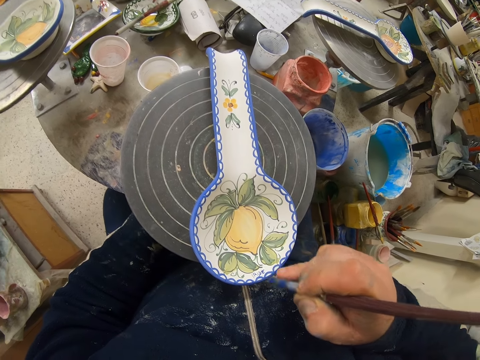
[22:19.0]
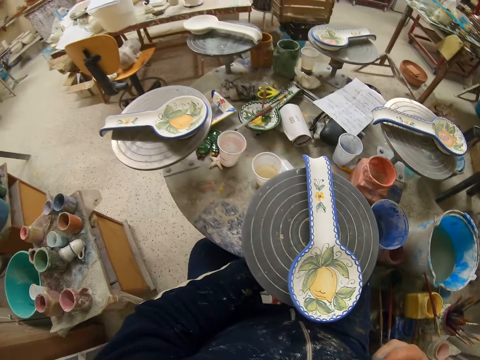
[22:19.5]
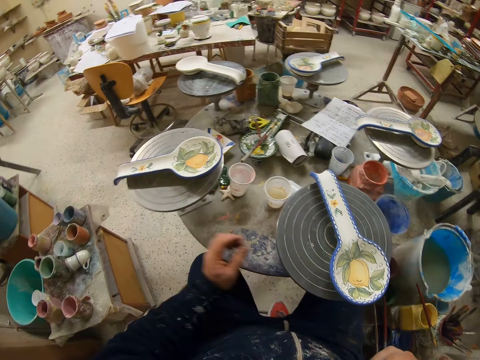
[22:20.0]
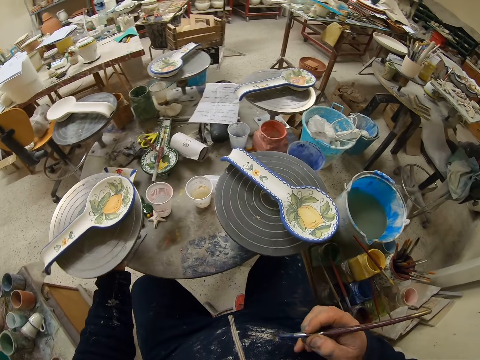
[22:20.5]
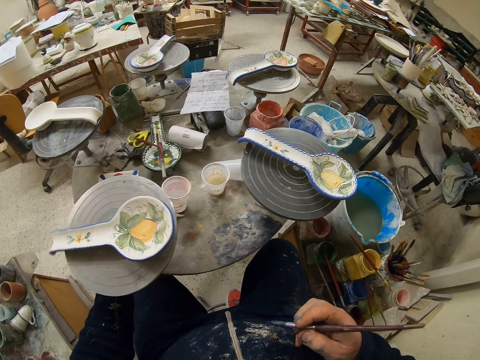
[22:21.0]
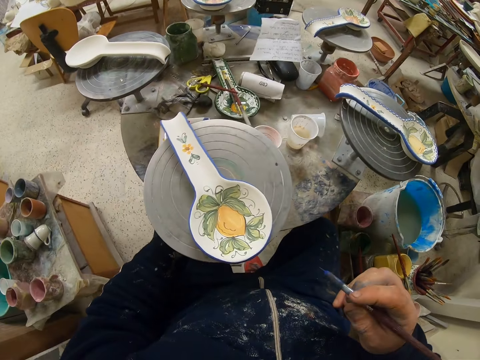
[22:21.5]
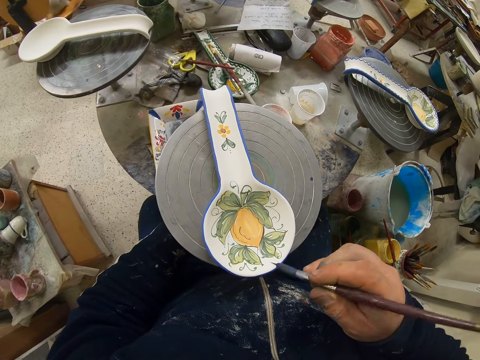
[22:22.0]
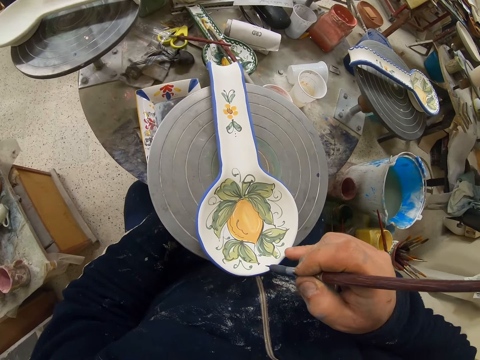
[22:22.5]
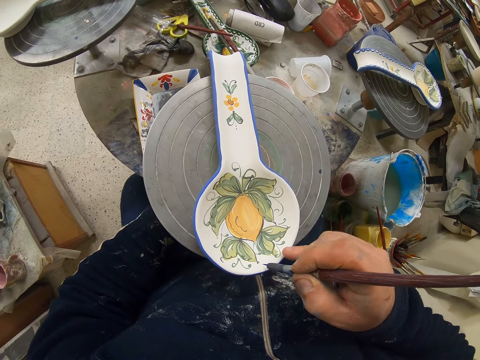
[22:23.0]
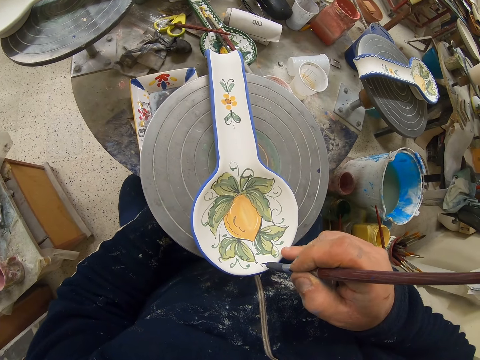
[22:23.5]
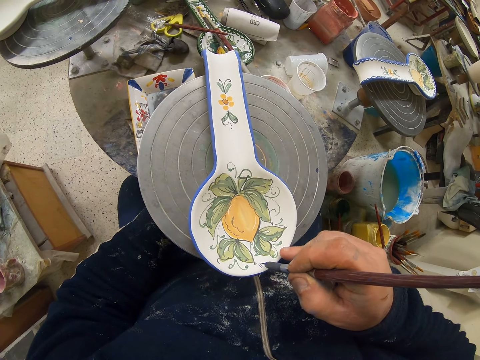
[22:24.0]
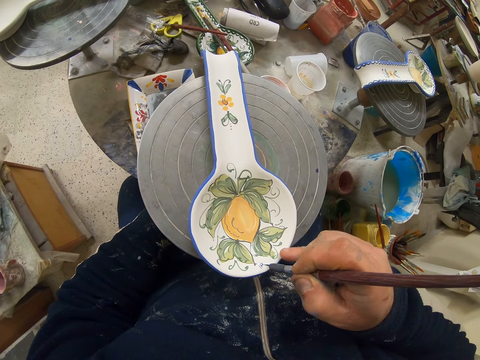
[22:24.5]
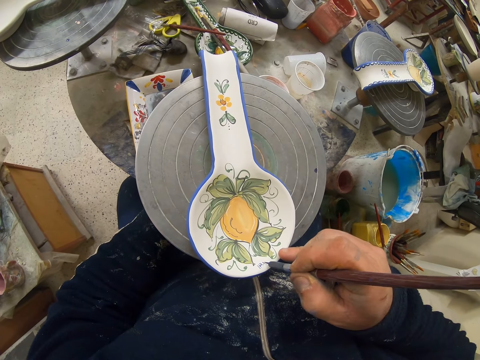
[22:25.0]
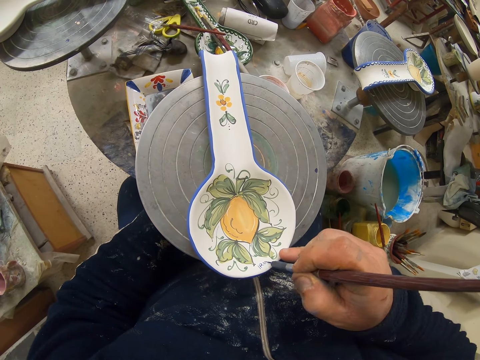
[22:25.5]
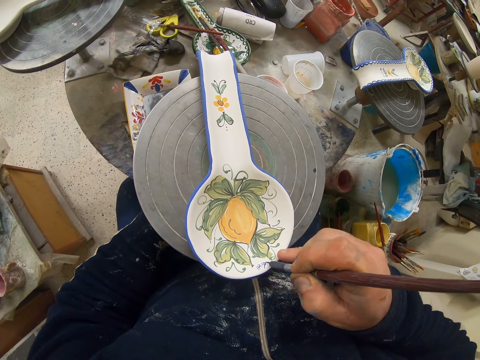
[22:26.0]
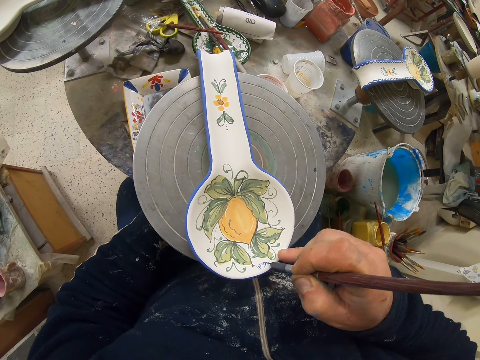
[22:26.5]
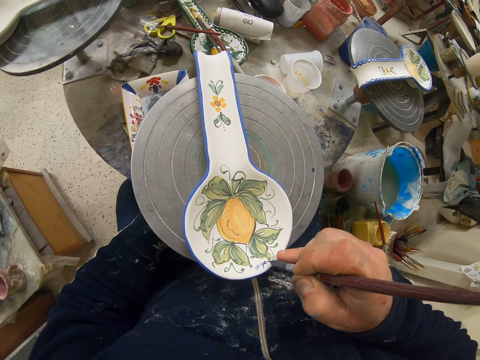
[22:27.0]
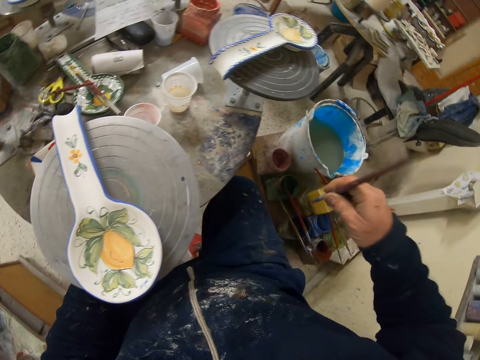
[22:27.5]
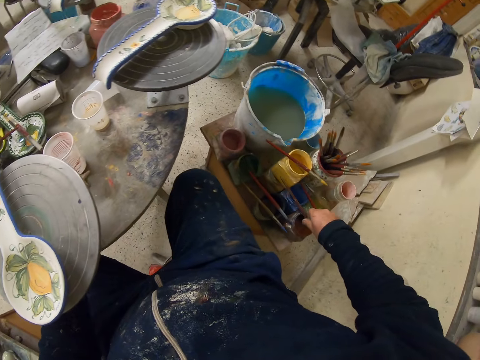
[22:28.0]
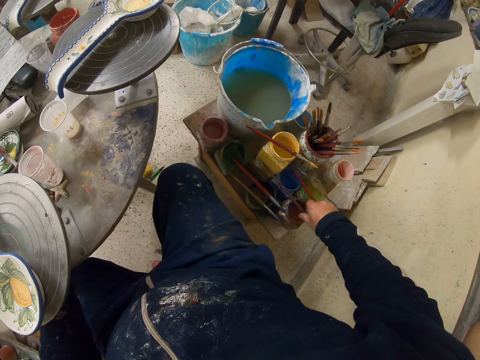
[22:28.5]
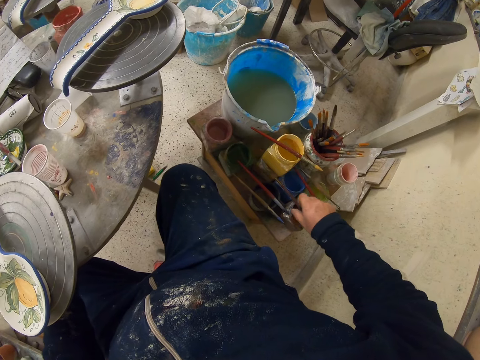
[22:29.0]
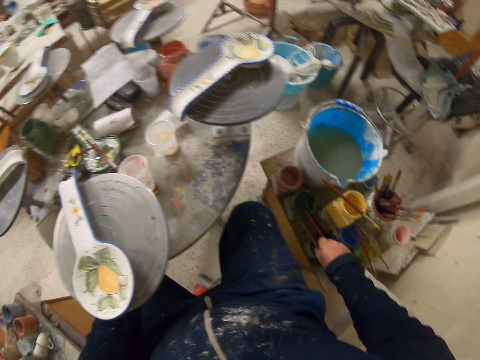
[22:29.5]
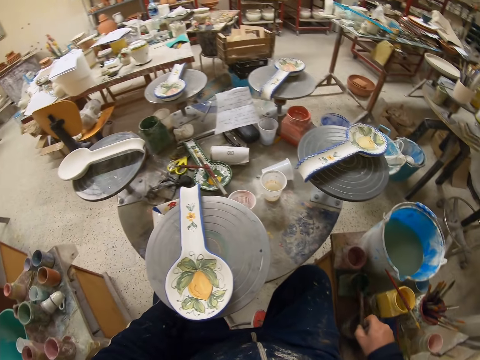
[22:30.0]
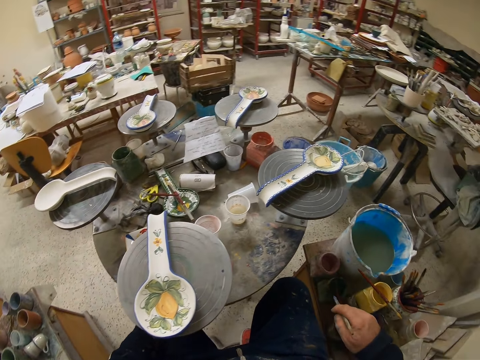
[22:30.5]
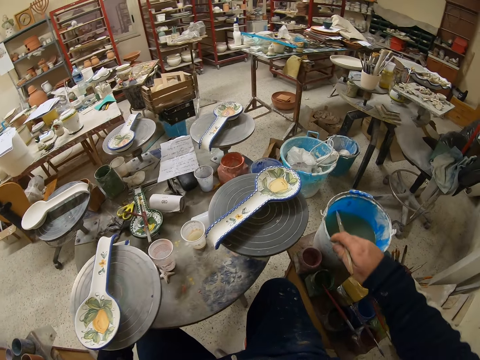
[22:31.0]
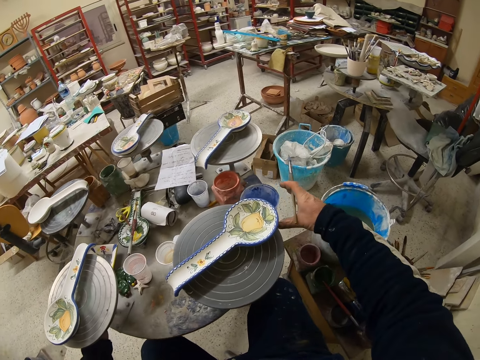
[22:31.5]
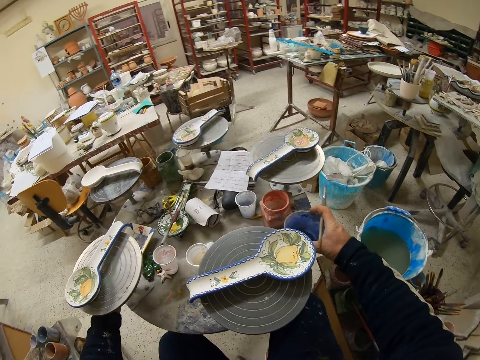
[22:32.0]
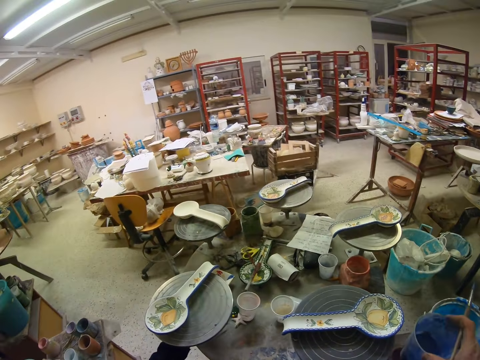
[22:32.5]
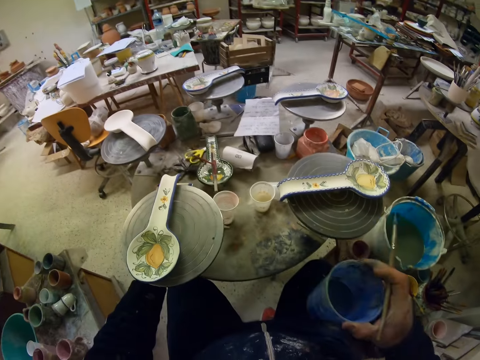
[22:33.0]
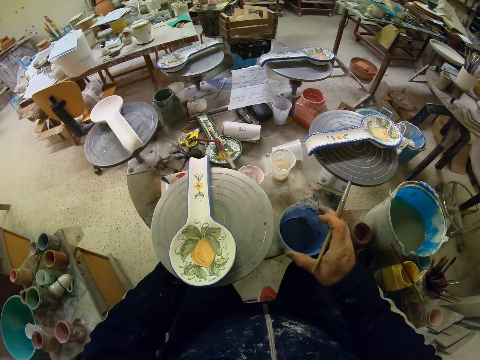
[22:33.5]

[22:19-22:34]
The camera wearer turns the table. They decorate the plate or spoon with the paint brush. They put the paint brush on the stool. They pick another paint brush from the stool. They turn the table. They lift the paint can from the table.

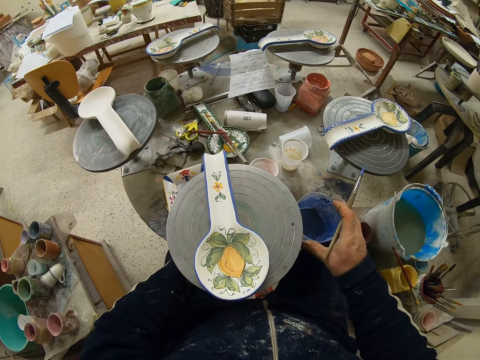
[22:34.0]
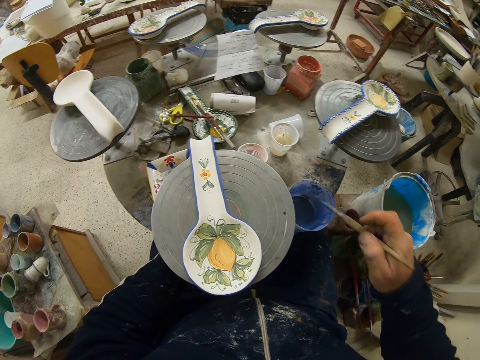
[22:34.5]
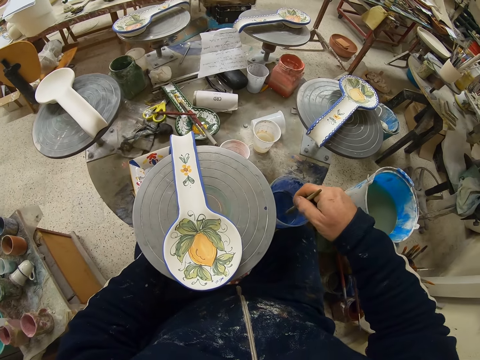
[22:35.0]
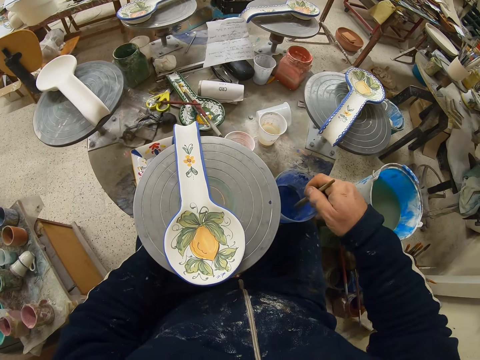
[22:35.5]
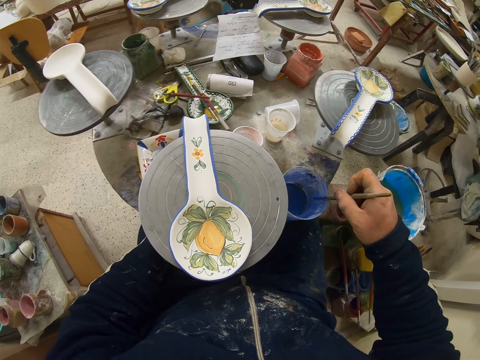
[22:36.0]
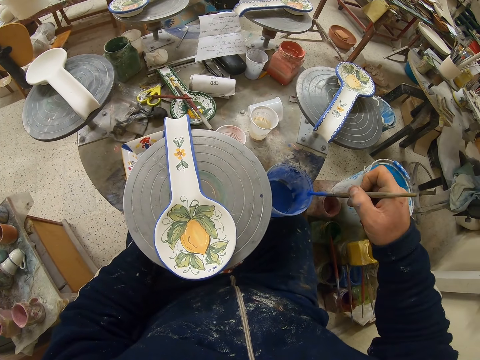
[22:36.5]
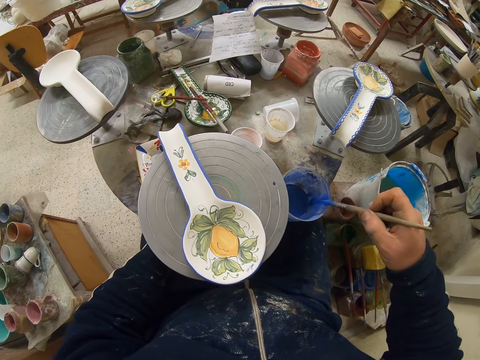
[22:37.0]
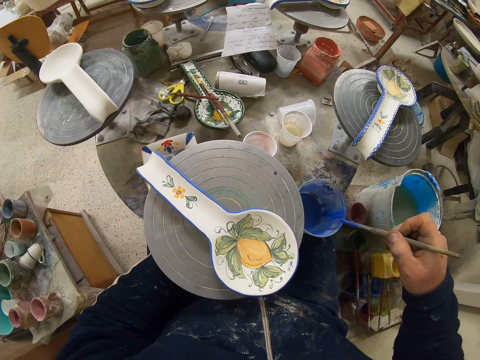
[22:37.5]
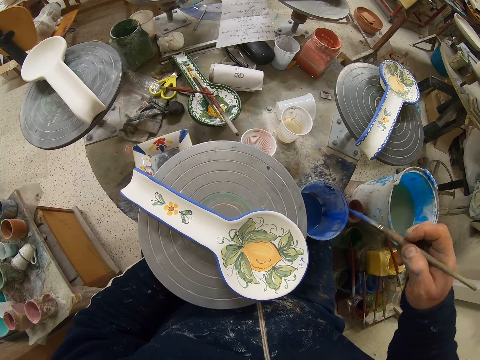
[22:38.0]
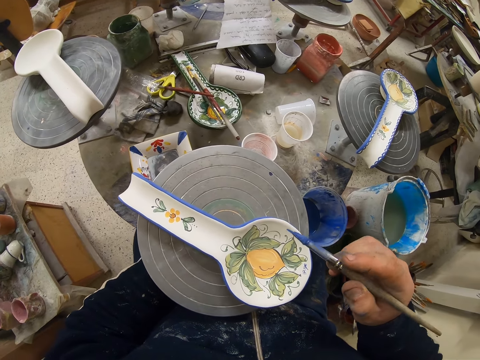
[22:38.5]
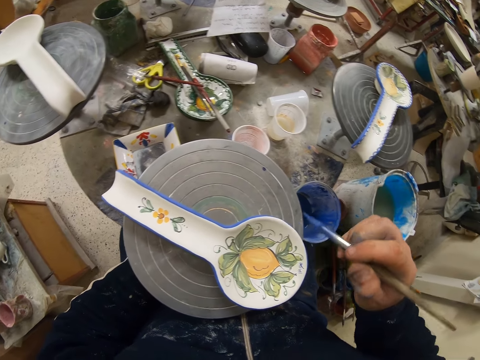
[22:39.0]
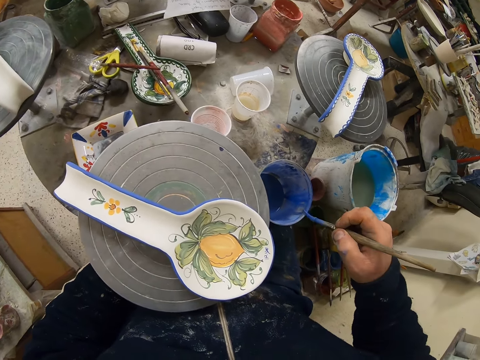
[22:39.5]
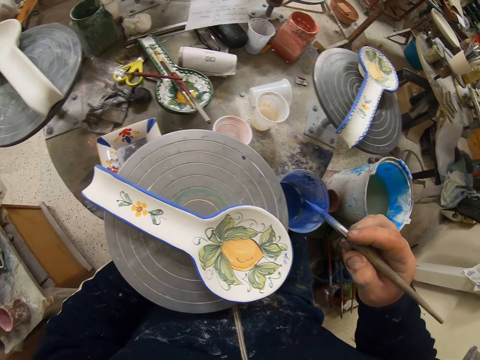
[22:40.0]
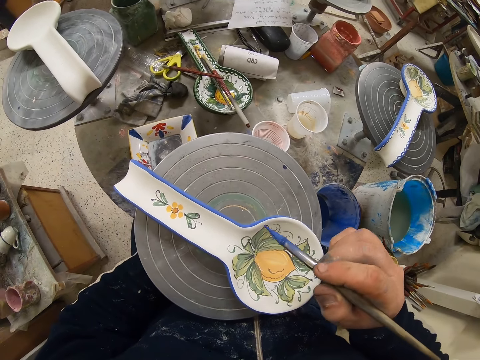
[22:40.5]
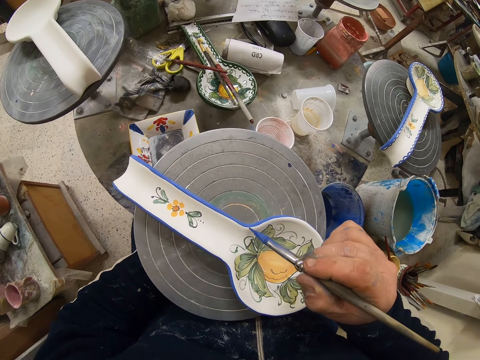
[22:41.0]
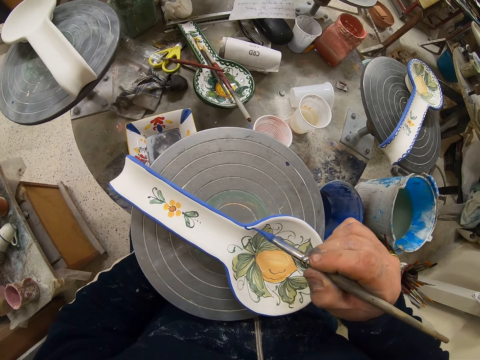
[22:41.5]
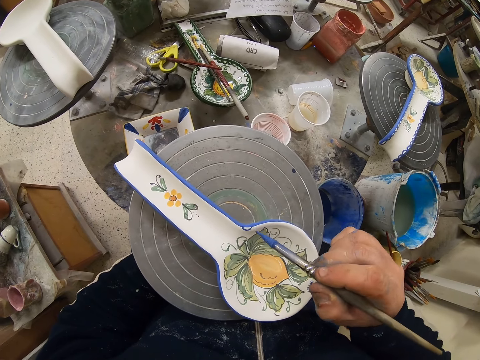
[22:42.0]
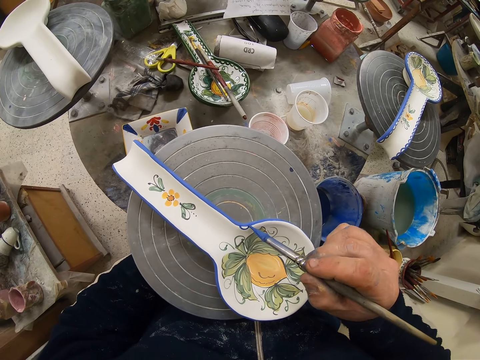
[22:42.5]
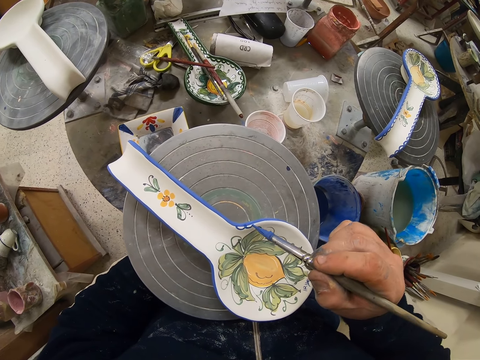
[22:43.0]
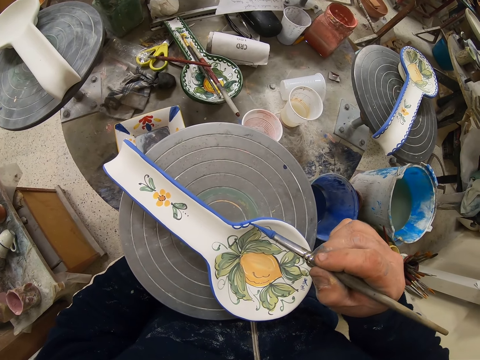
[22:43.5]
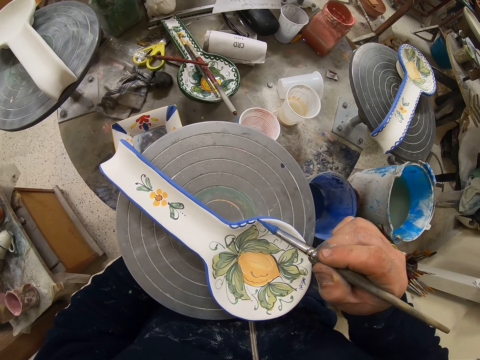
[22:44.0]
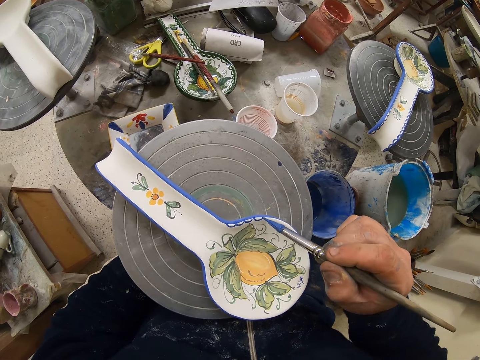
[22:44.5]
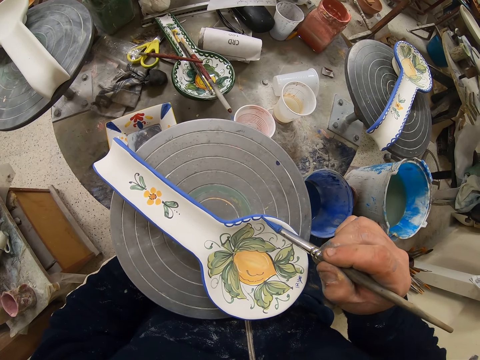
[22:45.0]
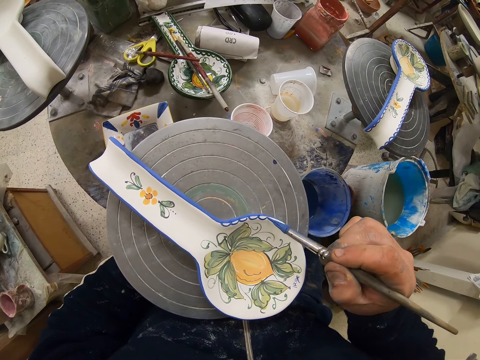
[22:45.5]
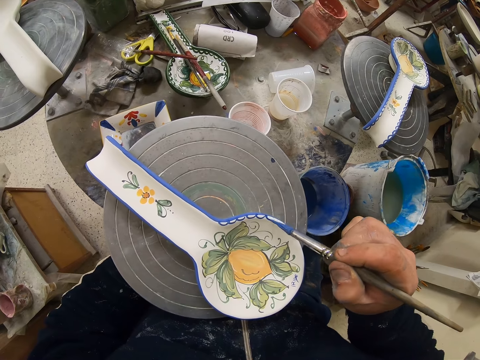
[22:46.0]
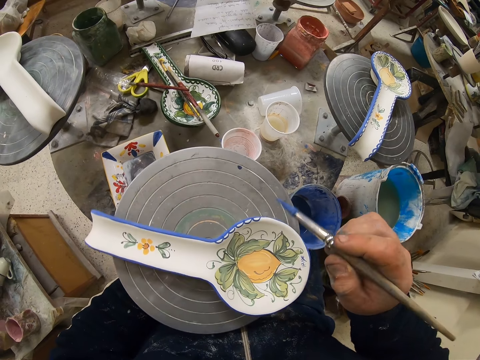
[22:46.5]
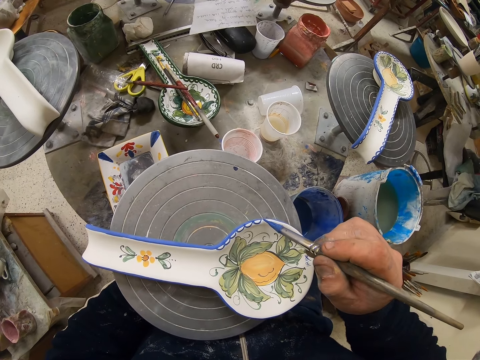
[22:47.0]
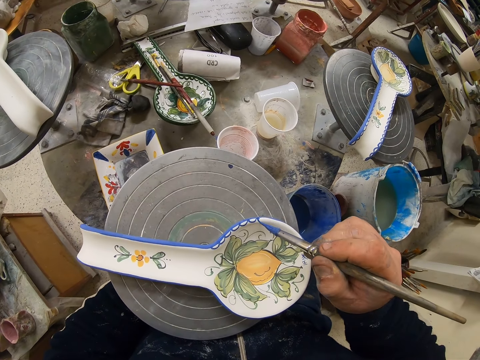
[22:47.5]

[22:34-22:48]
The camera wearer puts the paint can on the table. They dip the paint brush in the paint can. They rub the paint brush on the paint can. They decorate the plate or spoon with the paint brush.
